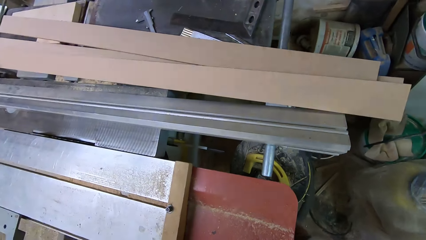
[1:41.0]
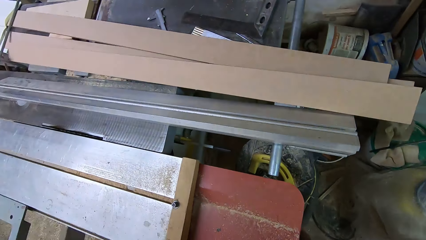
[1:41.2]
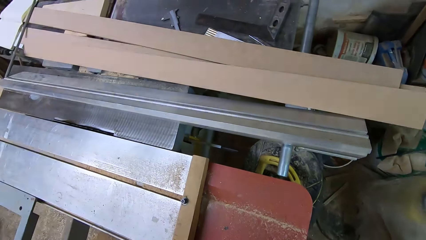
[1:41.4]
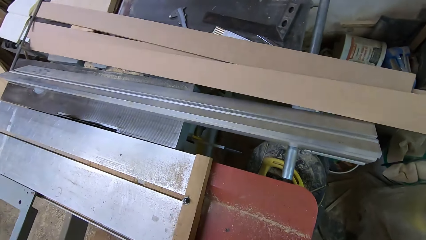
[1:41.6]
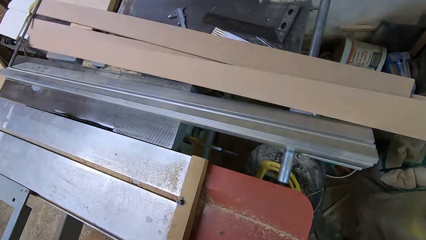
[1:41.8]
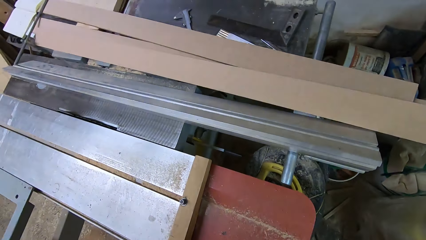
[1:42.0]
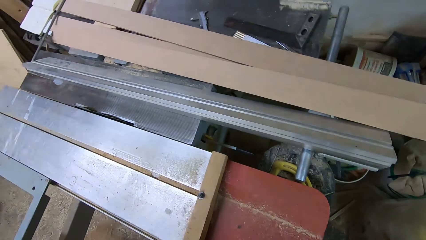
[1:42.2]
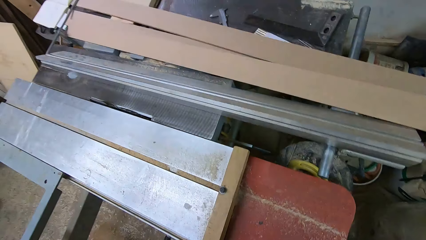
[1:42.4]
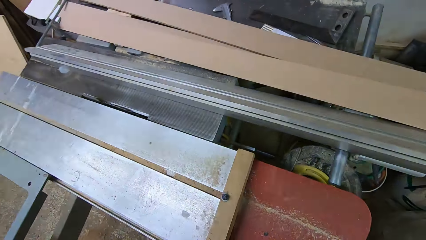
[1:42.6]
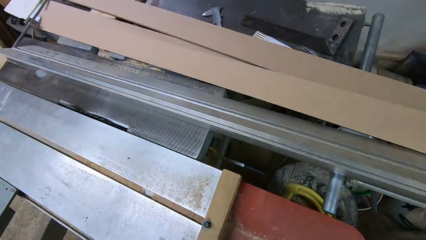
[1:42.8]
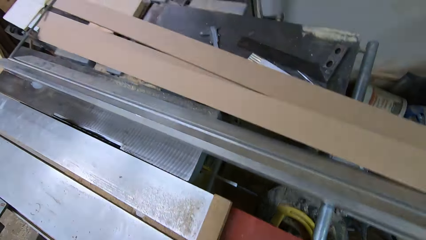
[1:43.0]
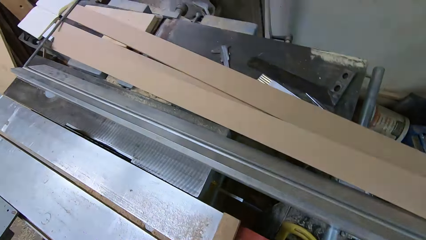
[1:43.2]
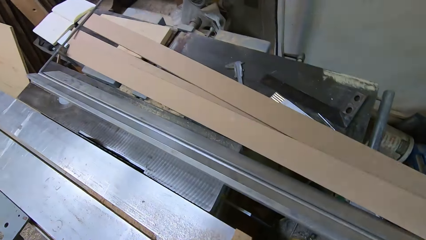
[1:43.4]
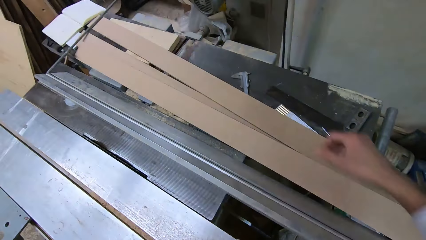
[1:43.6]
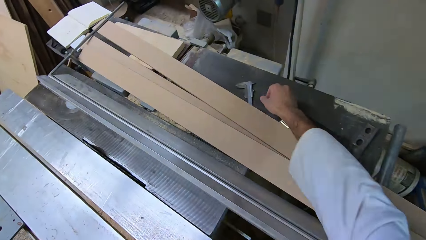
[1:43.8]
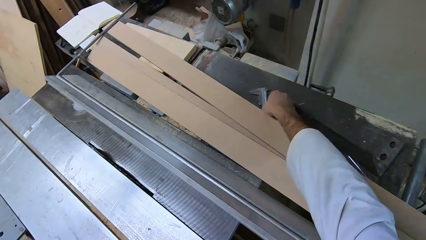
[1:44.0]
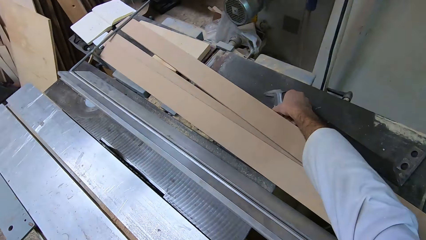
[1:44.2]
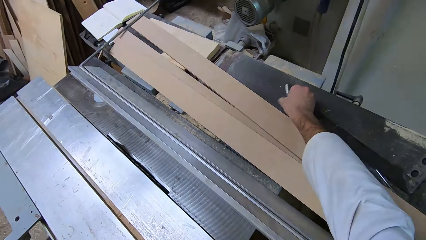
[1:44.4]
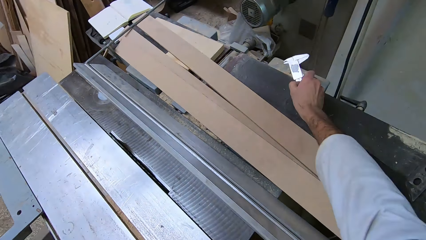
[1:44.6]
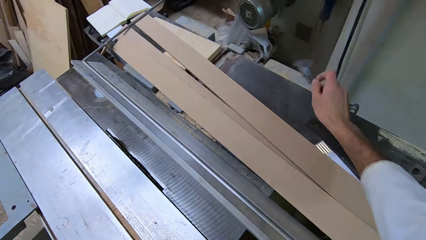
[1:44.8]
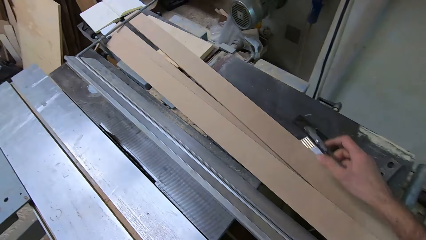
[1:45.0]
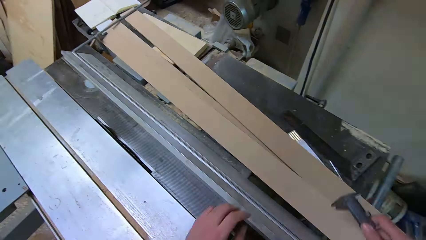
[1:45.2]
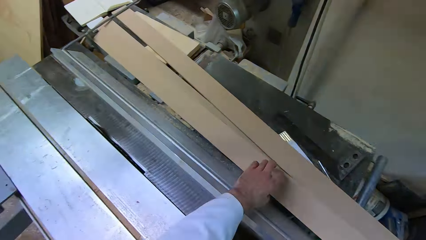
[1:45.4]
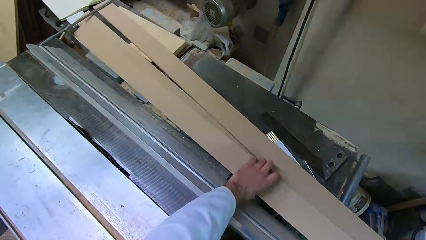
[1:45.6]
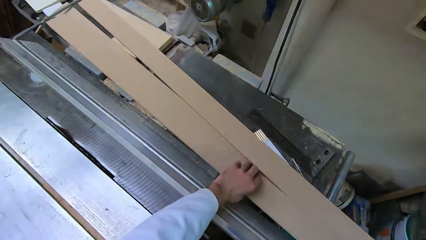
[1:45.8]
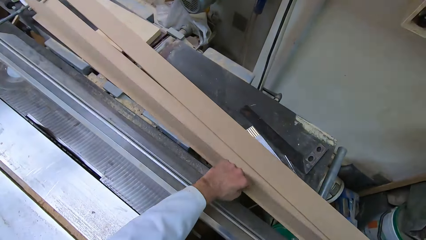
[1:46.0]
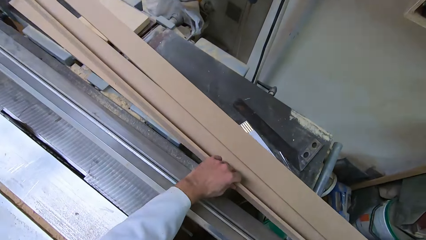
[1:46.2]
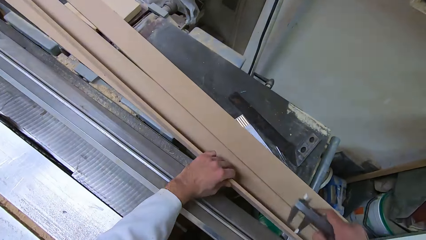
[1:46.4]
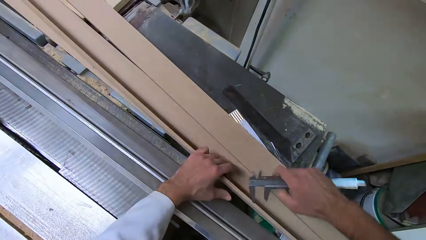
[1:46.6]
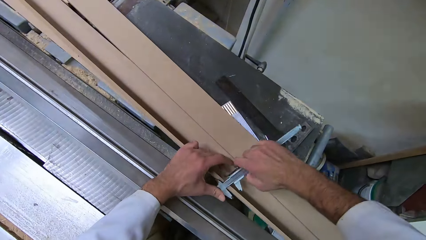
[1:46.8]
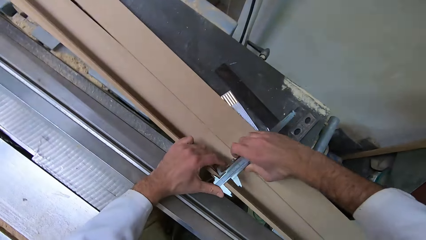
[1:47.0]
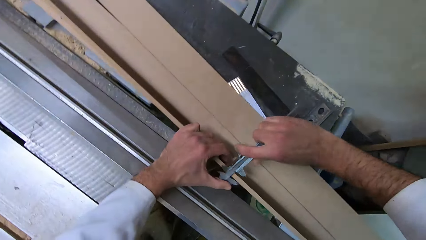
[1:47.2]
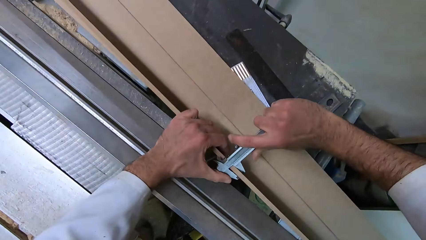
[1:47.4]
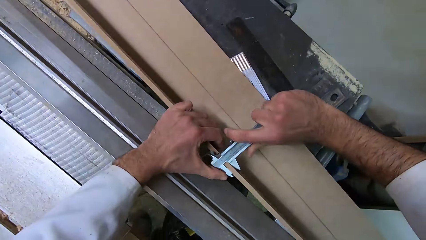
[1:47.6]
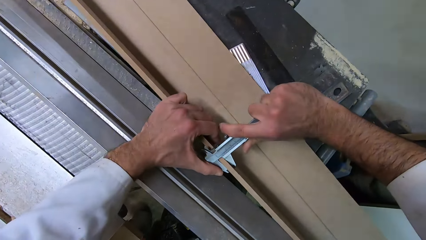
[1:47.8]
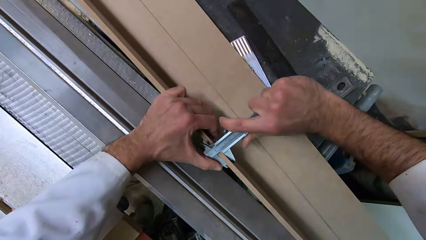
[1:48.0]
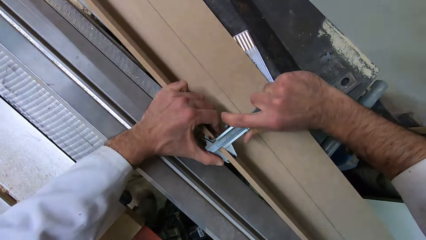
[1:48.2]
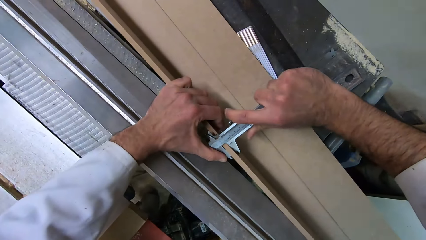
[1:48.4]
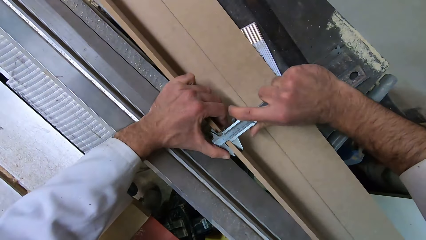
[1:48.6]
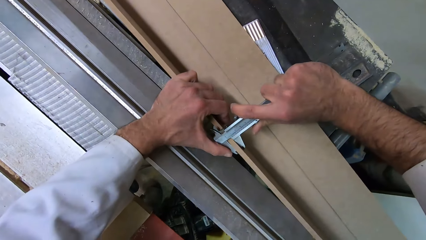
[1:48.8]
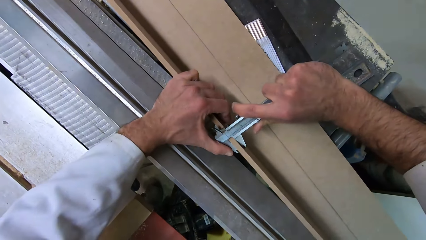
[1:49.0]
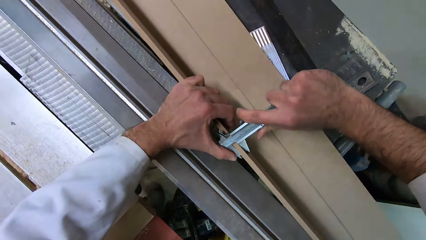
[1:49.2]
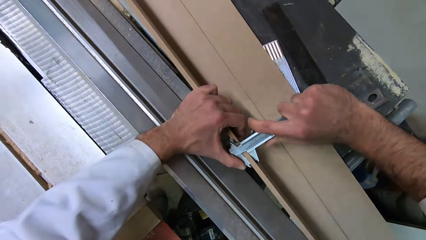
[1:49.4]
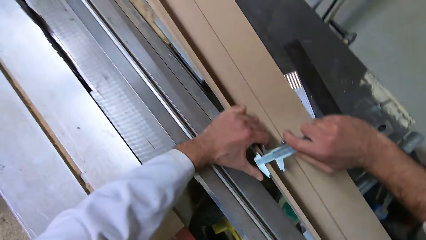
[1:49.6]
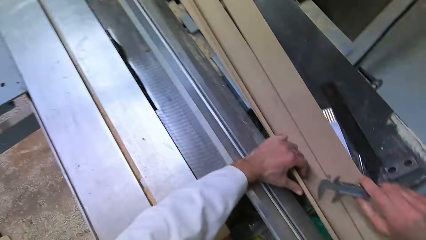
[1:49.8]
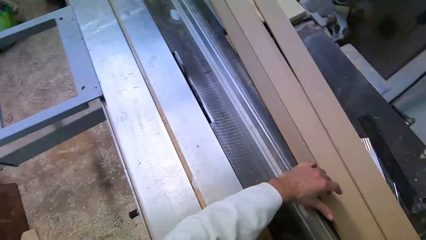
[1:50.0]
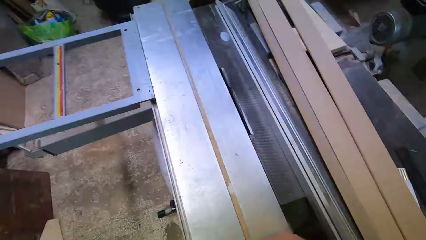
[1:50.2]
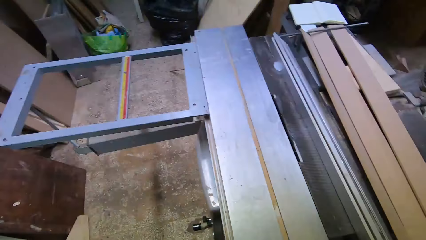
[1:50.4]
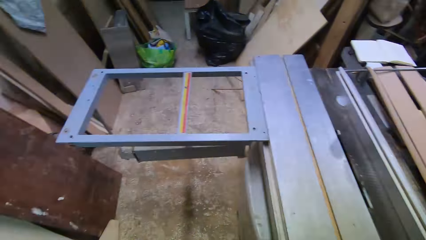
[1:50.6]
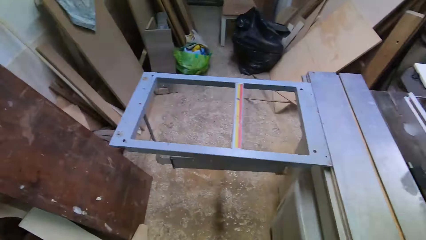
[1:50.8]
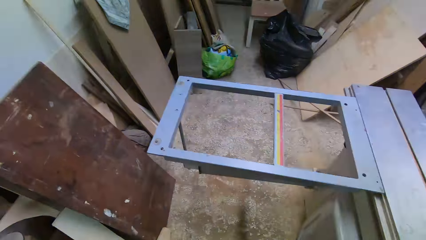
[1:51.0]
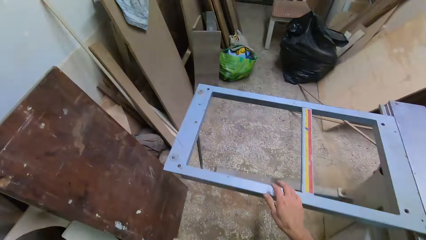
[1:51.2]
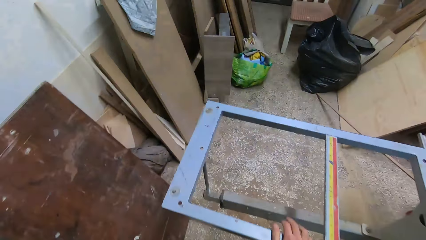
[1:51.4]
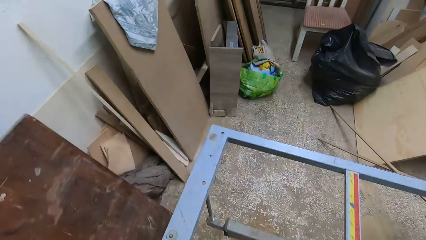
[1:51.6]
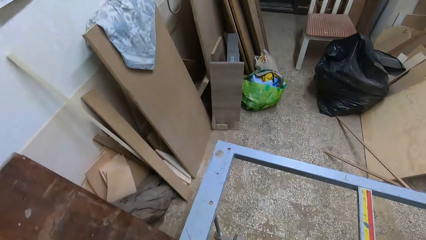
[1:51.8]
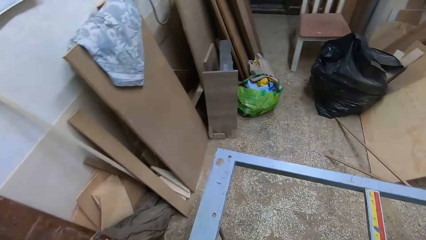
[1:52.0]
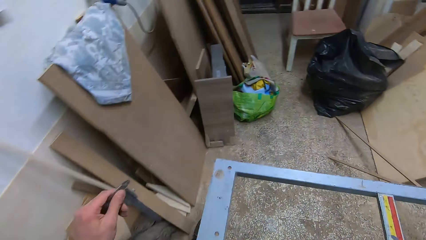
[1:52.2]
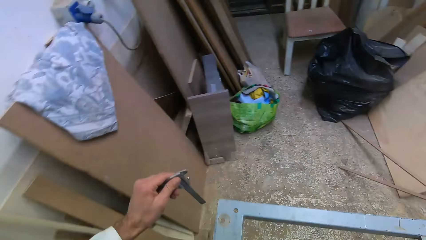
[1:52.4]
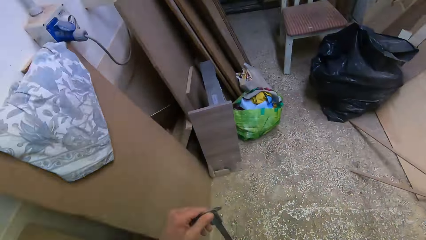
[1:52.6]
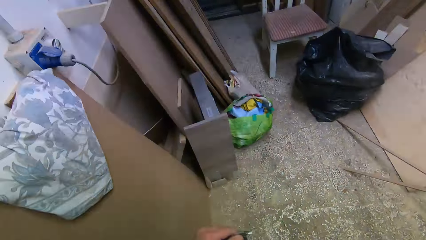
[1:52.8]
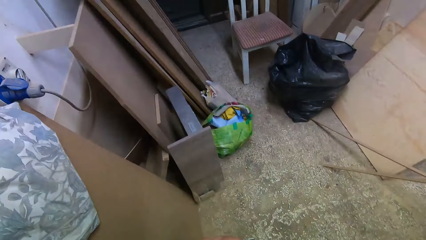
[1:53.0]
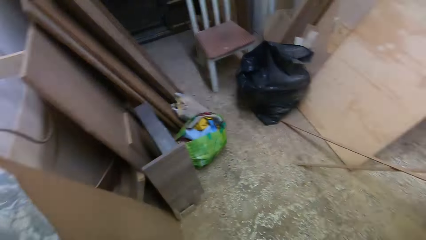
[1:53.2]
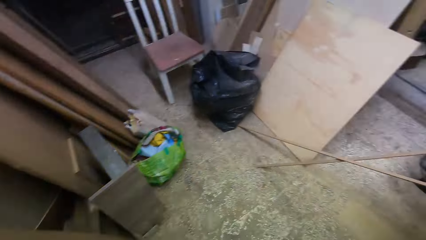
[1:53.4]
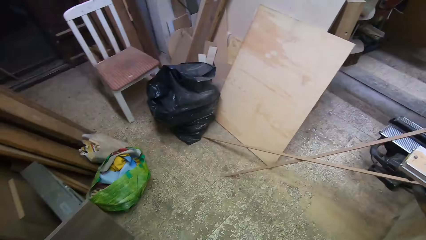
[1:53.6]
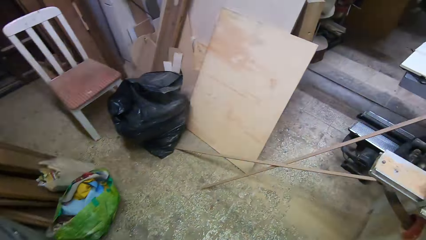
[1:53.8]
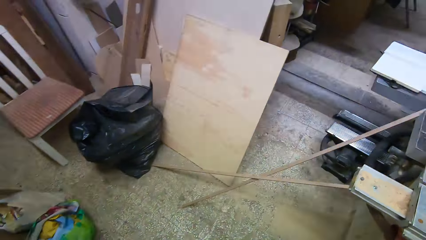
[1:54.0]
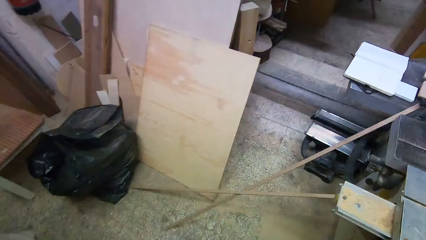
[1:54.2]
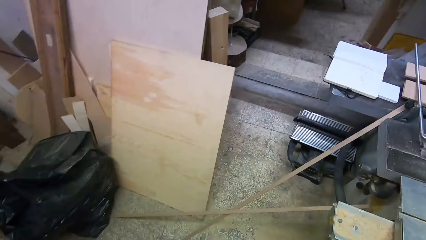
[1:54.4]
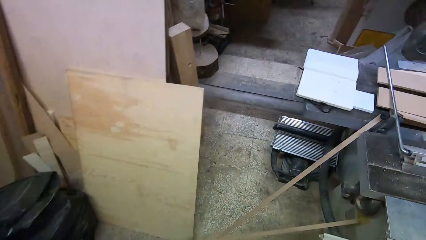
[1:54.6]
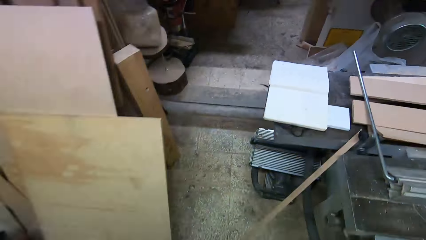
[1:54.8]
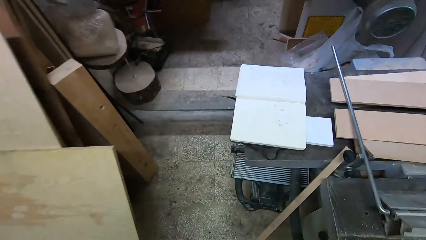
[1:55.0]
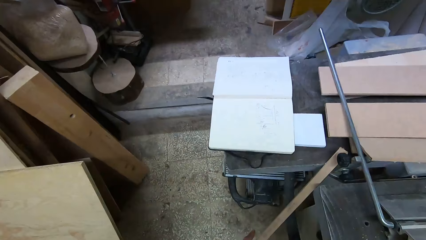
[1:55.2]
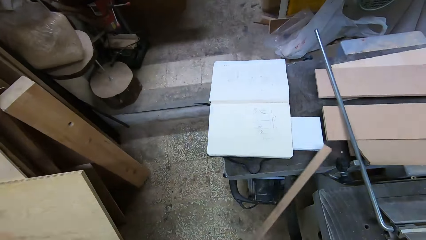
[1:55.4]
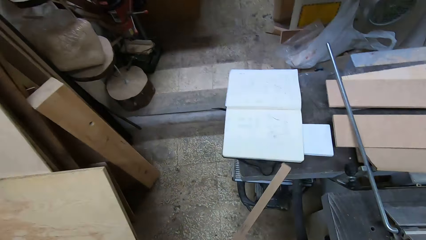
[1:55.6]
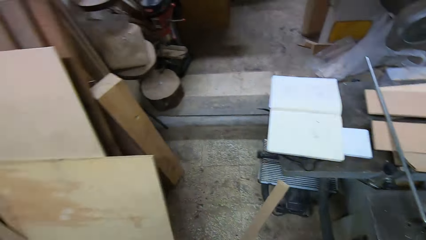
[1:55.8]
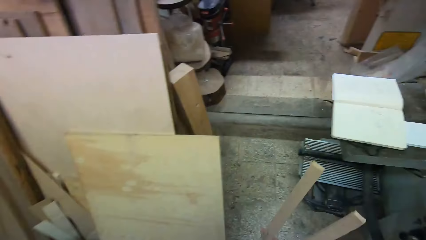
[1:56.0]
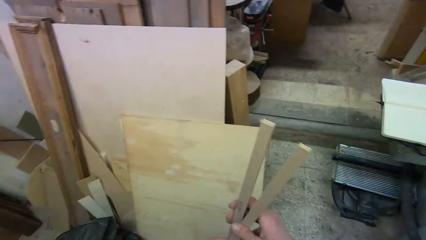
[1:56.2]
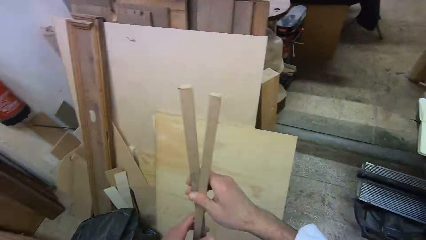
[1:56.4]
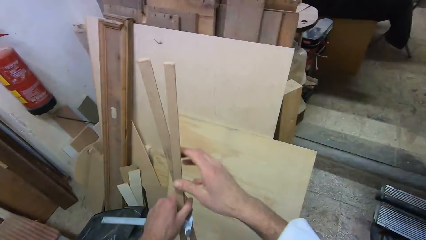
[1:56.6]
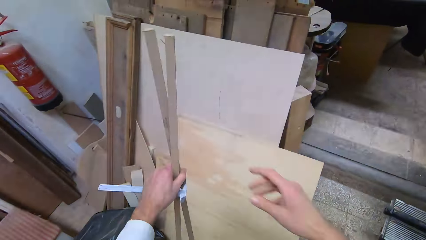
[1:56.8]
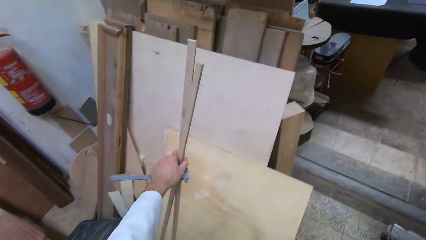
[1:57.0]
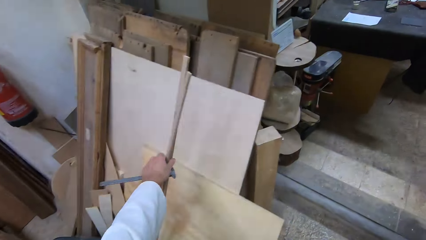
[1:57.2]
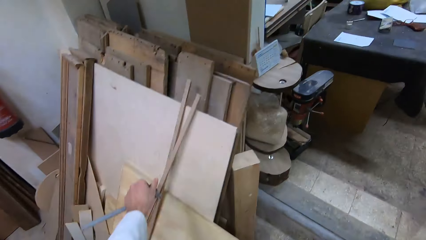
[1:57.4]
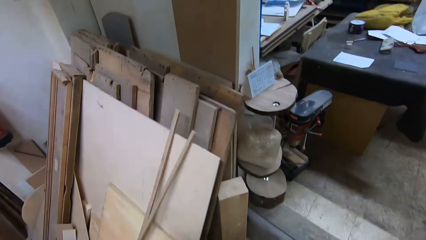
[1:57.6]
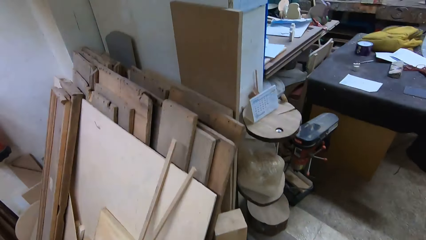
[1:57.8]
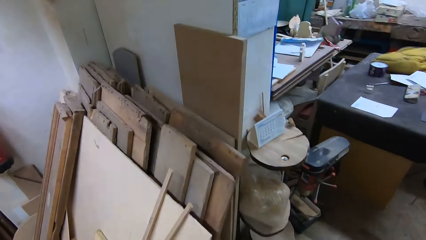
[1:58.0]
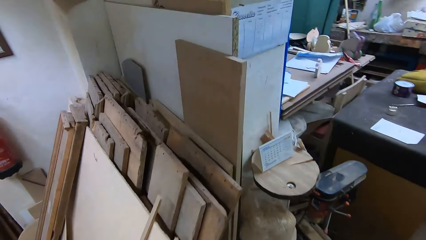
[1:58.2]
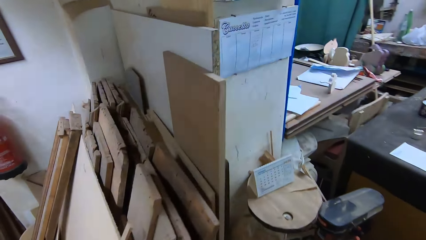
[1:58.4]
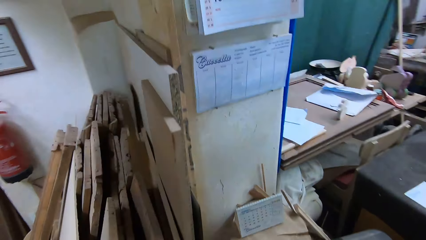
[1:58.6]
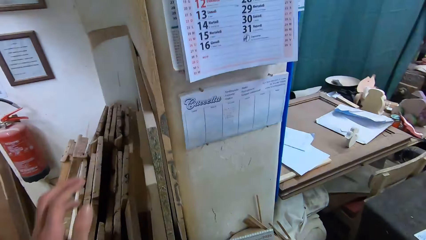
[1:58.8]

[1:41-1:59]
The camera wearer picks up the caliper on the table extension. He picks up a plywood on the table with his left hand. He measures the plywood with the caliper. He walks to a heap of slant woods by a shelf. He adjusts the rail of the table saw. He picks up plywood cutouts beside the table saw from the floor. He puts the plywood cutouts on the woods by the shelf.
